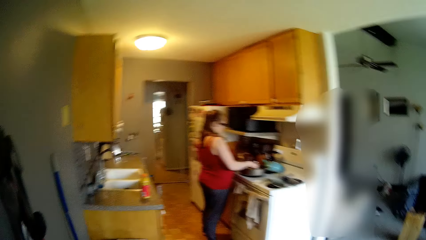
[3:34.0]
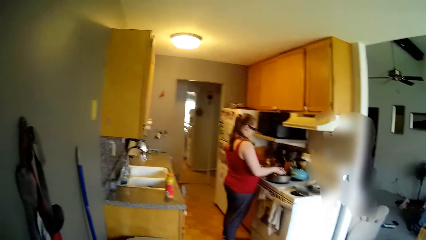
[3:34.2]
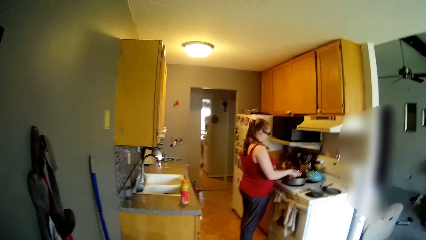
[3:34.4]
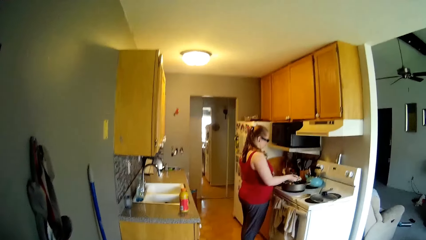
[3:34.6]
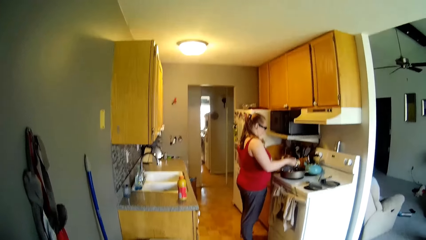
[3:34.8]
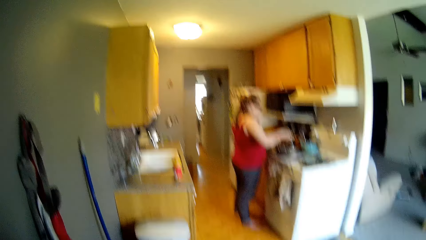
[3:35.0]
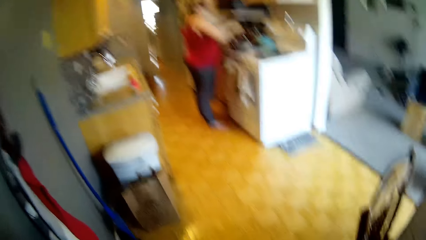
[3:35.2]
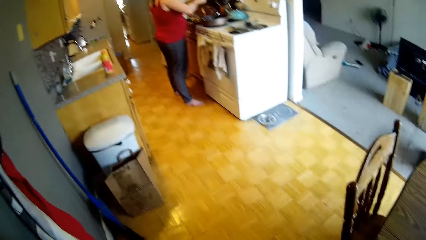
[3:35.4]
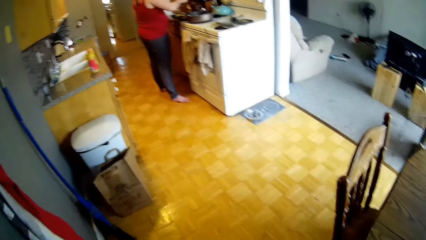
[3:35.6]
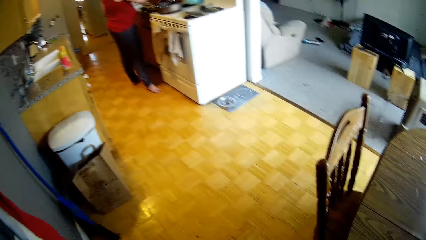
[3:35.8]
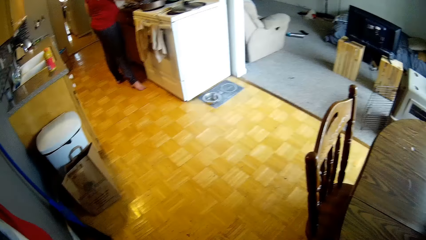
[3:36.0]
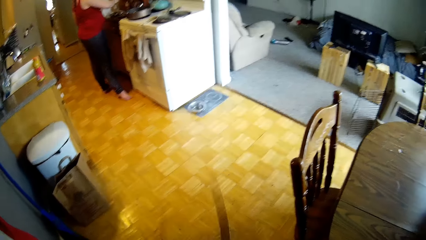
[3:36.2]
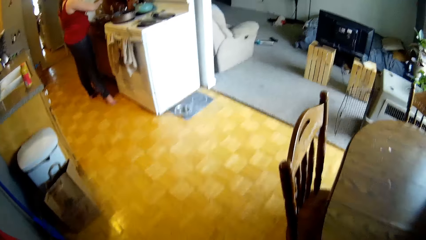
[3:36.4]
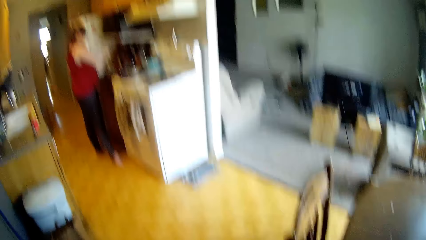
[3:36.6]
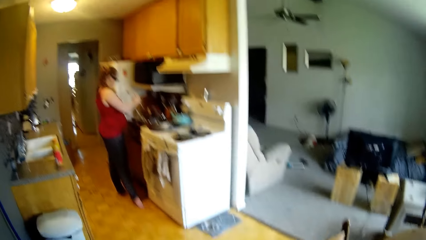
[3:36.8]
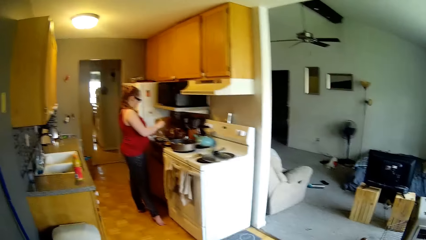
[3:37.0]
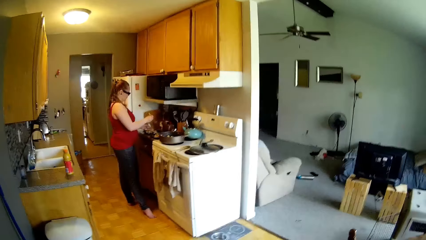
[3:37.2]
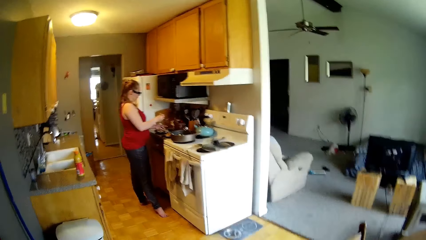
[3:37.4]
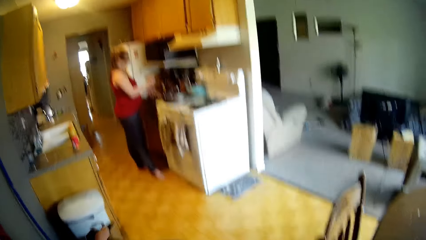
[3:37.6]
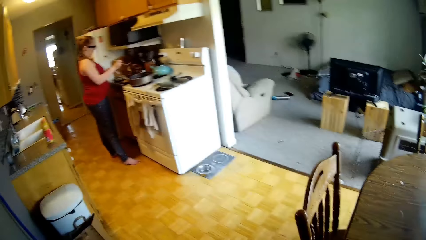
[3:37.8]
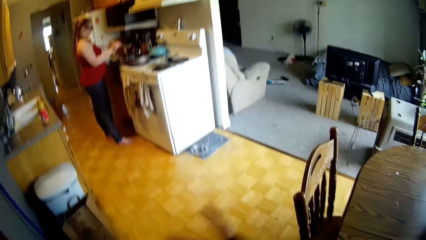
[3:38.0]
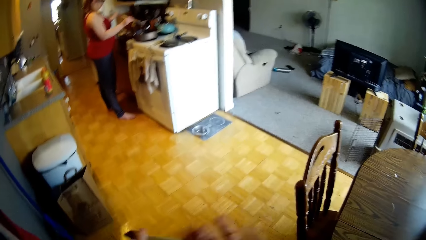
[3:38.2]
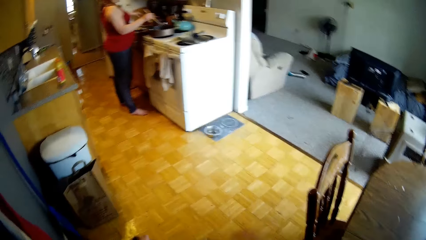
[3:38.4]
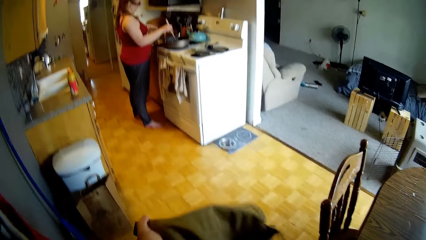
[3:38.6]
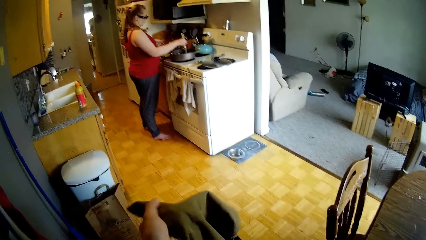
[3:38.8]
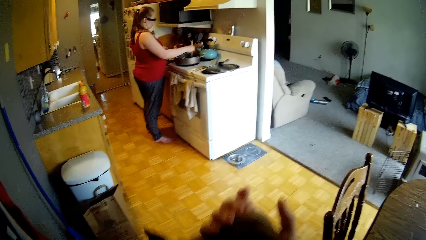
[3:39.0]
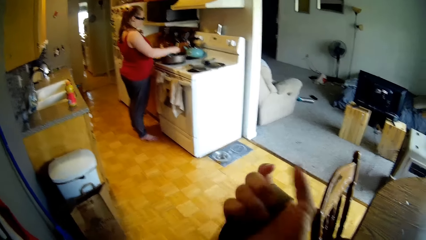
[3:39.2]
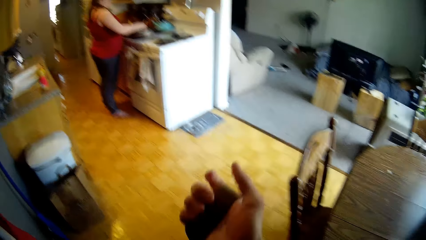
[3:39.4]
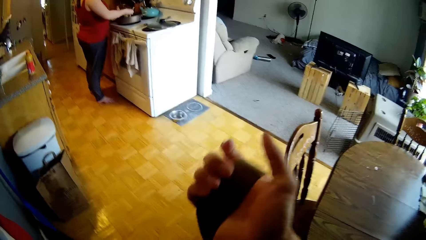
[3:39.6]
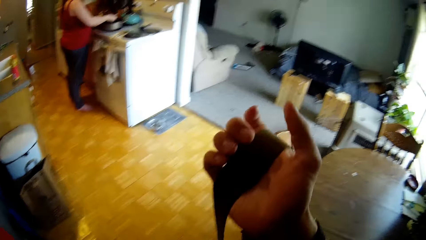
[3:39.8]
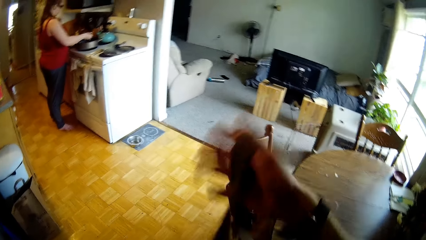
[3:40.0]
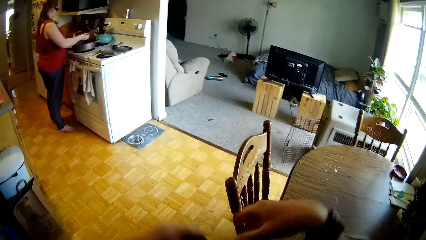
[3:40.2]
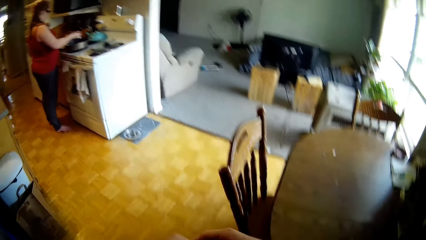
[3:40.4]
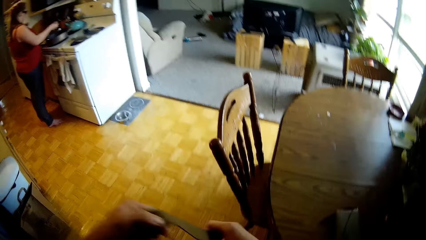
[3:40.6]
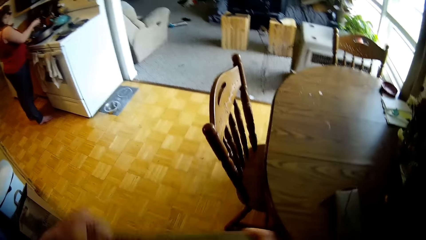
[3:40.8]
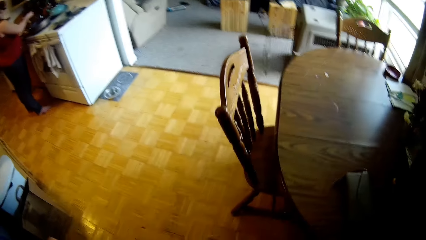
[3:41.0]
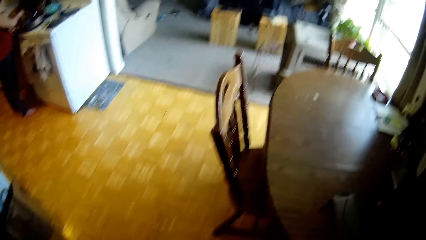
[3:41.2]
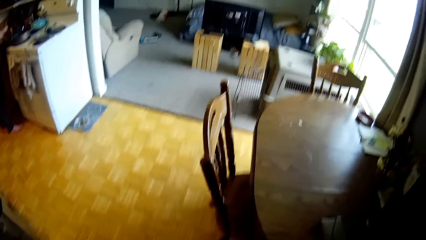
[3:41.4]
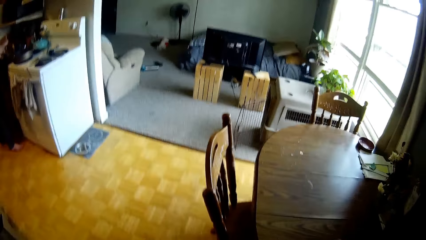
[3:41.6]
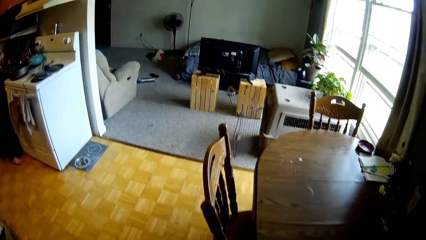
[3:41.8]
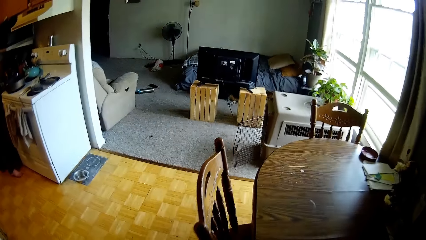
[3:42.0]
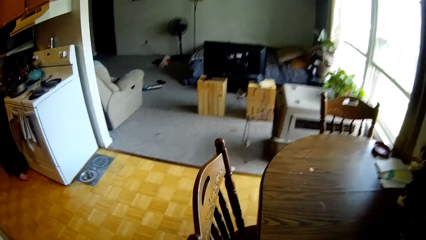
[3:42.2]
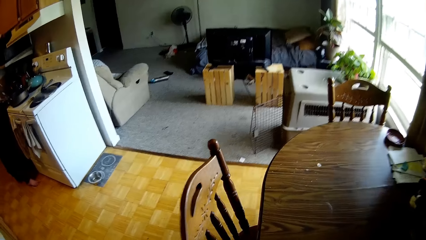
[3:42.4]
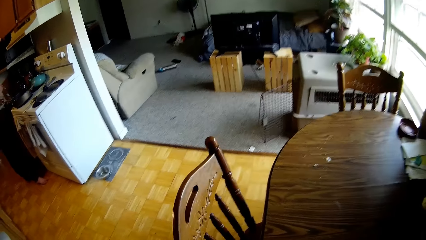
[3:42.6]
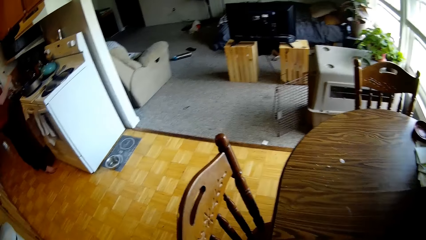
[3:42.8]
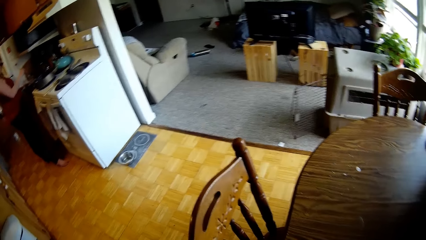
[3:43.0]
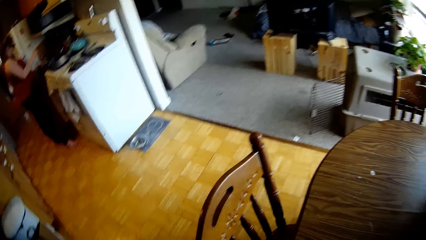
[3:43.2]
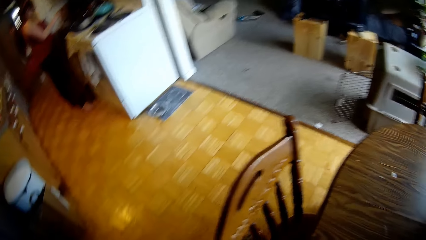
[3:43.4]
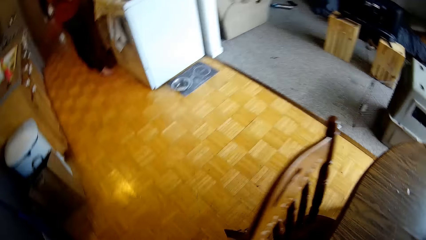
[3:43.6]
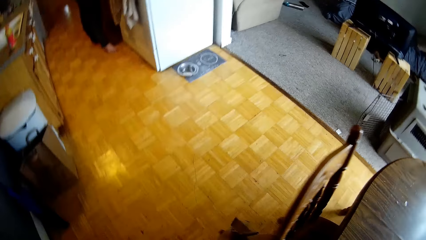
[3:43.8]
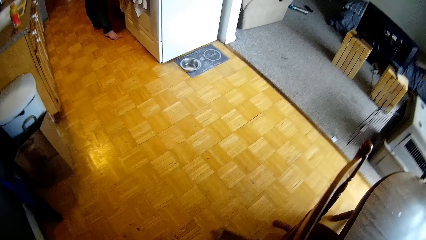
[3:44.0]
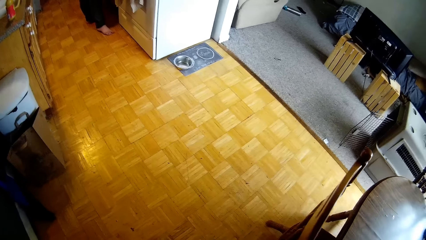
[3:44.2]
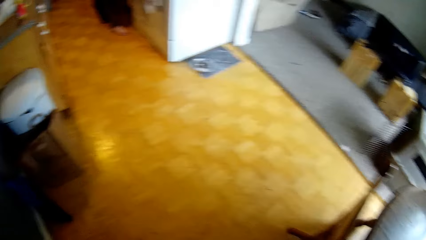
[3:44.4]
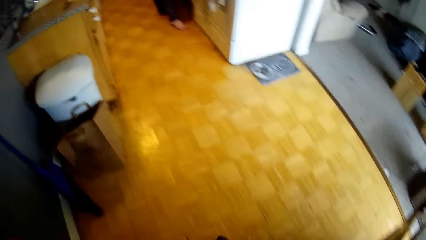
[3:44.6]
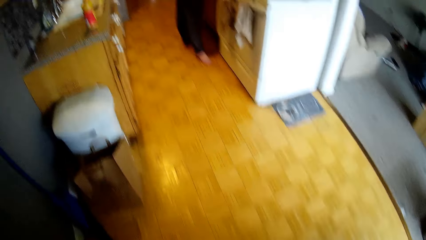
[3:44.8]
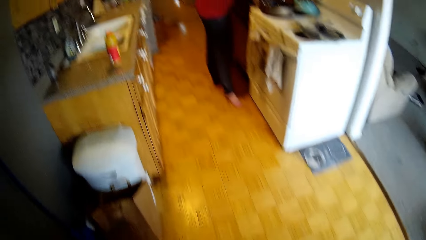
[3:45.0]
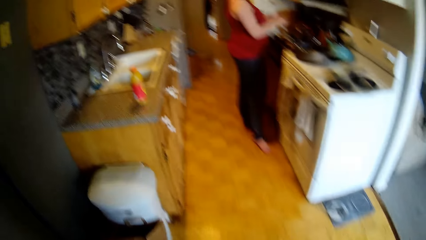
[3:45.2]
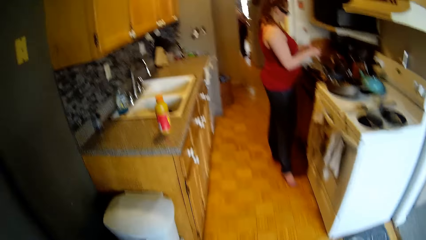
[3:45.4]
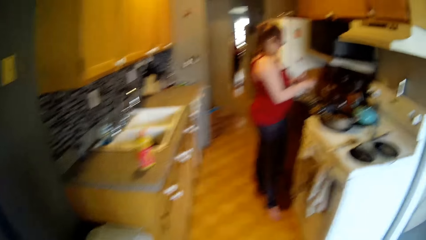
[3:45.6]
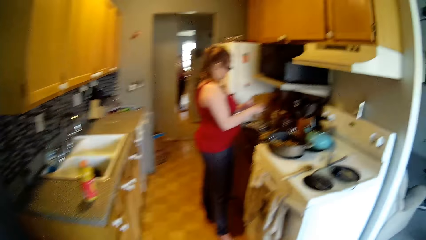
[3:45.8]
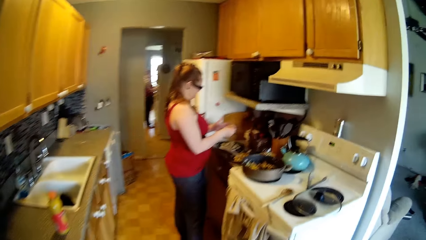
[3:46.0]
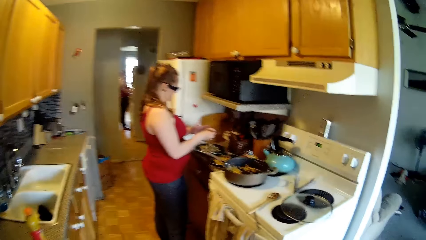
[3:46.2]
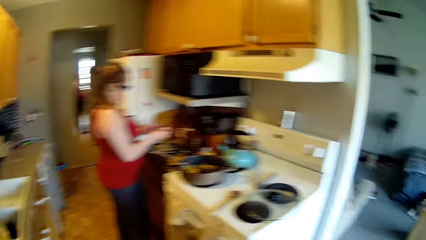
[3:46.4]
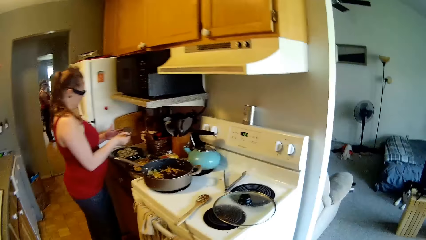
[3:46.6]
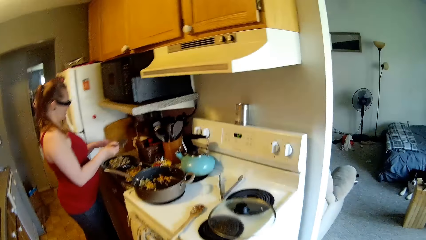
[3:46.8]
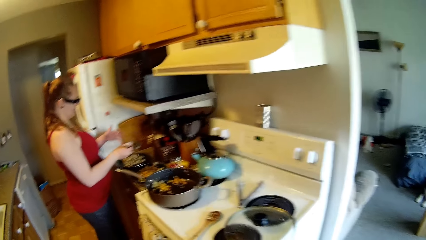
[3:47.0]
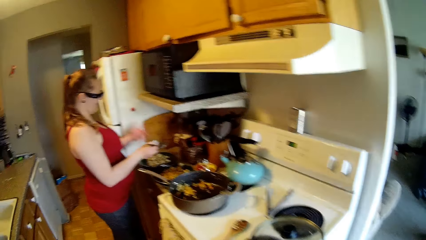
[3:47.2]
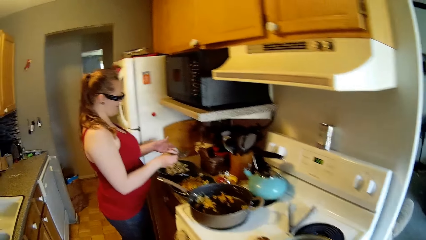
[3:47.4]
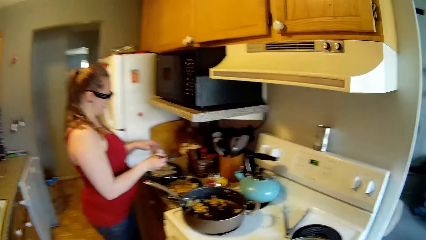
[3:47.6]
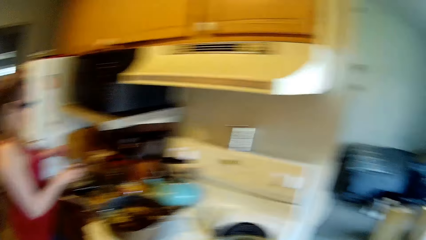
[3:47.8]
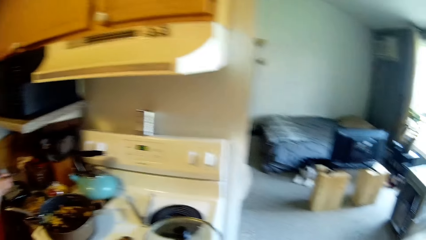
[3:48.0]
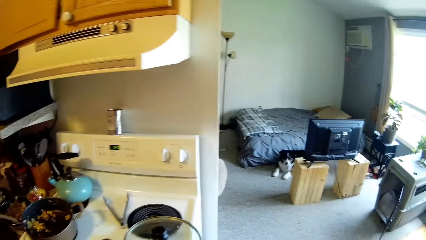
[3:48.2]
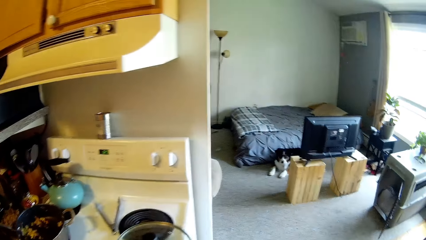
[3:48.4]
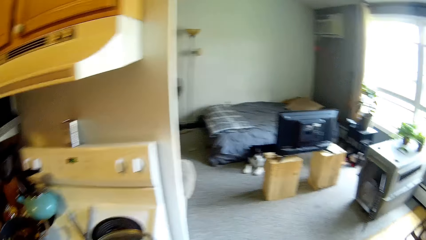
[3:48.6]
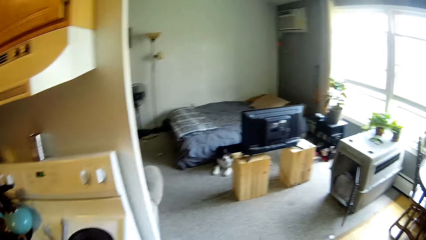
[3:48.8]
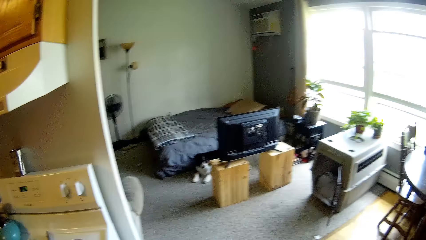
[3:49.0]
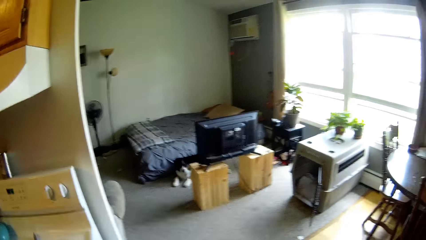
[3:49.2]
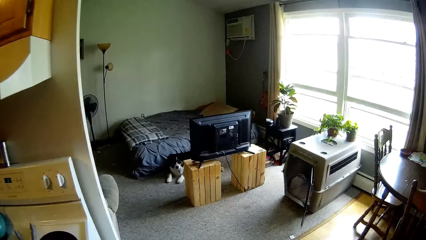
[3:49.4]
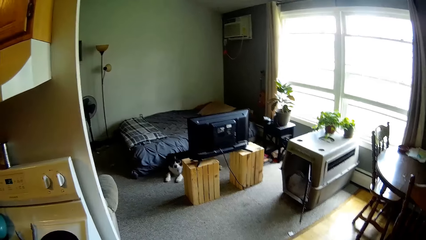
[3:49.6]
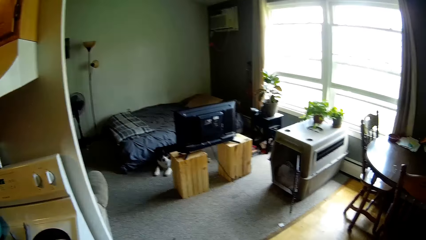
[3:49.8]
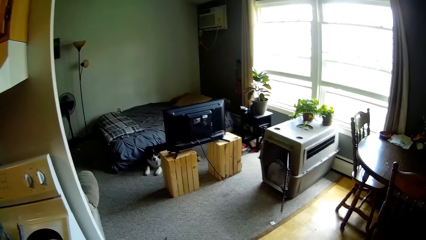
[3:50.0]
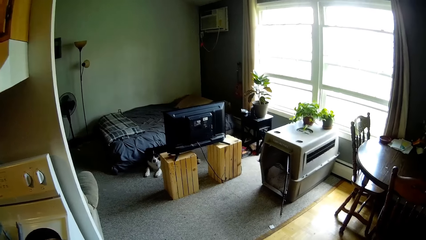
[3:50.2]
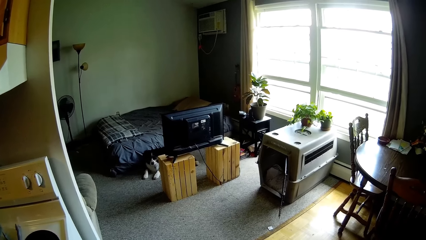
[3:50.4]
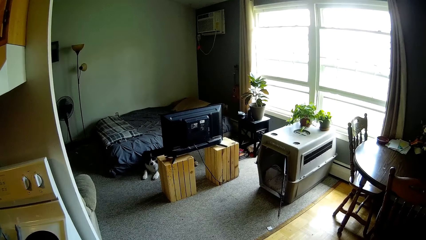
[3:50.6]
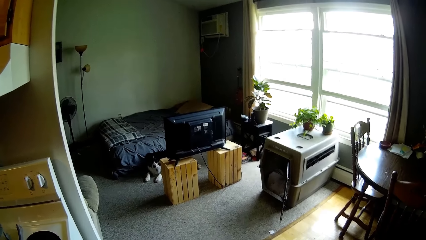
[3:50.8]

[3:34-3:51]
The camera wearer moves the bag. He ties the handle of the bag around his right hand. He moves to the kitchen.
